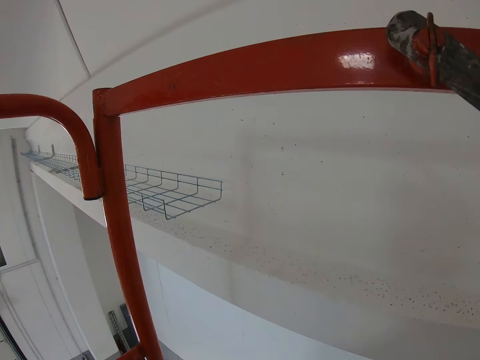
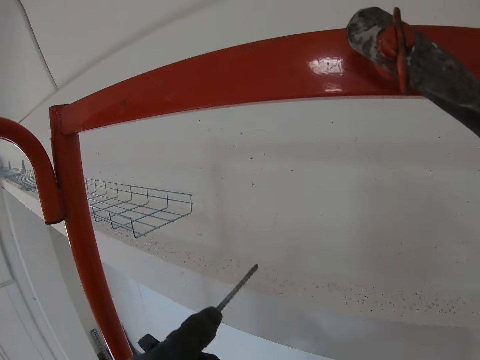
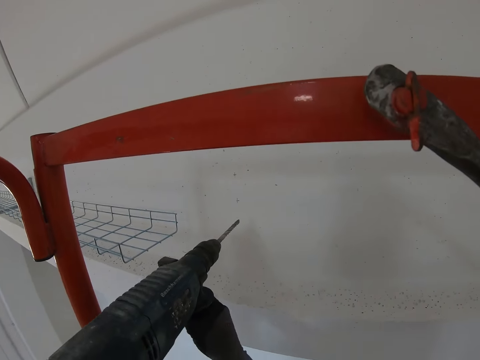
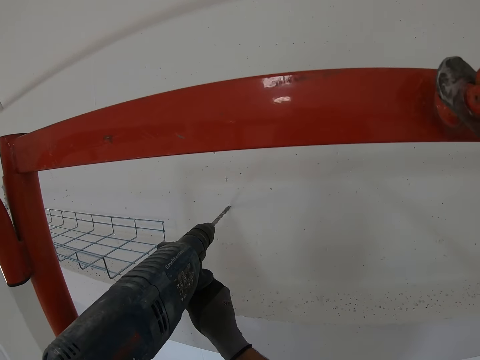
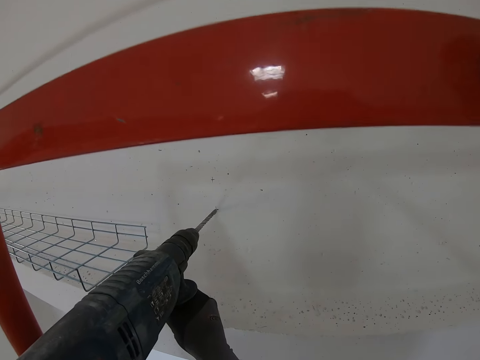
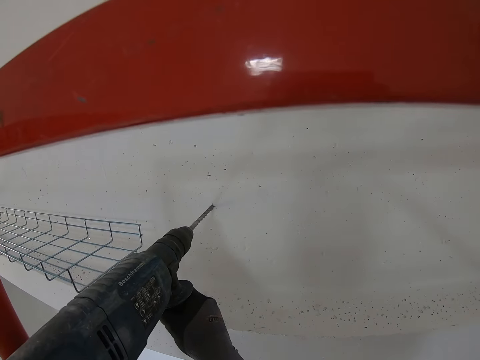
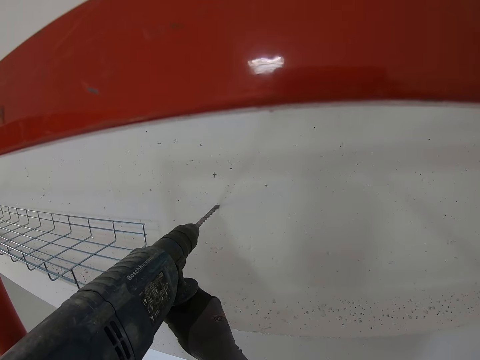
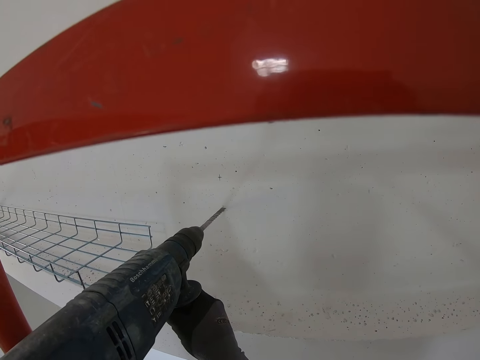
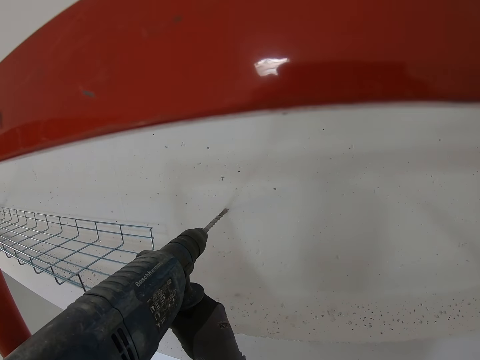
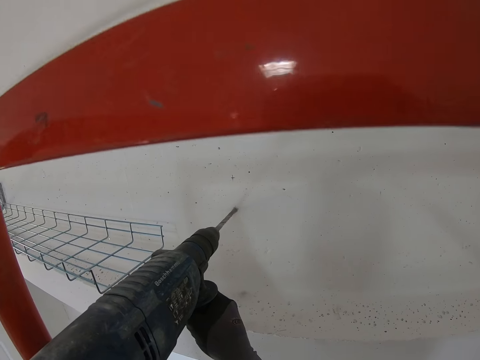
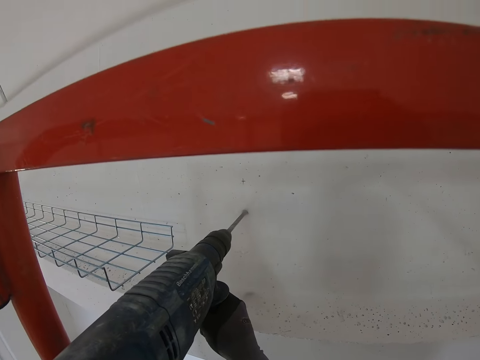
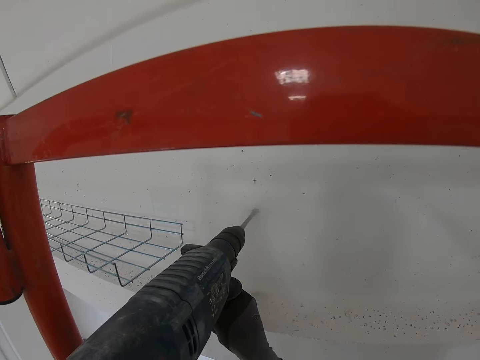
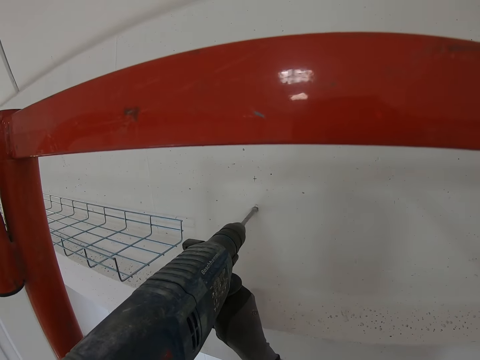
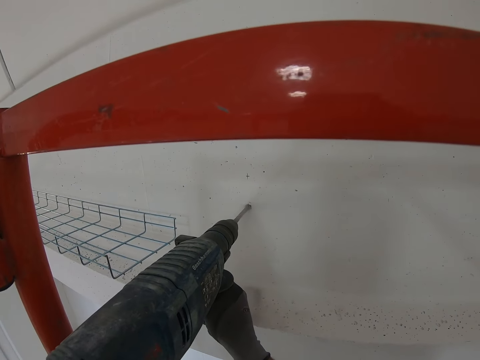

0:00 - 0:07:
The camera wearer makes holes on the white wall using a hand drill.

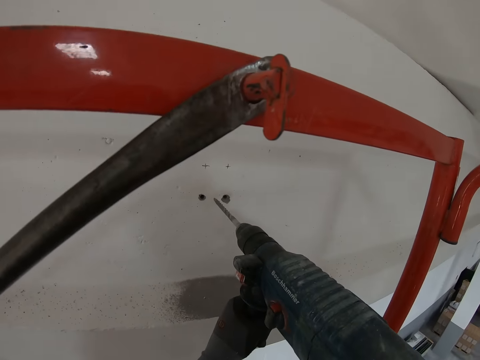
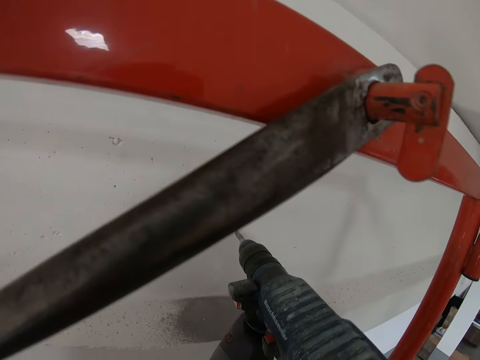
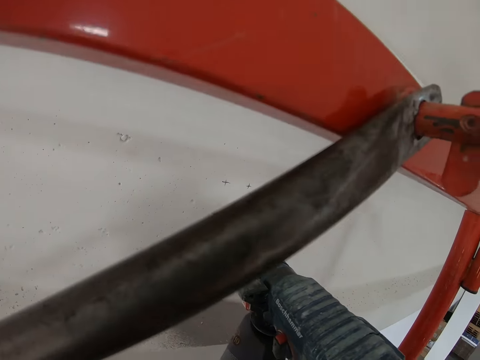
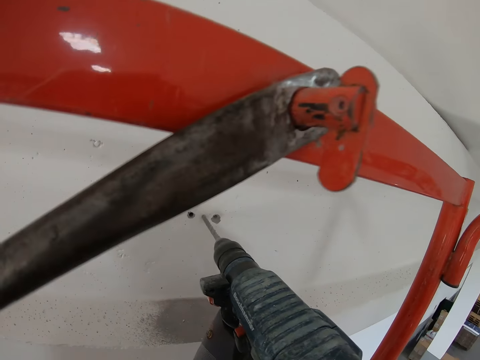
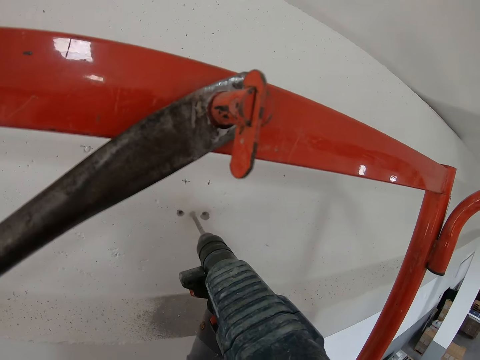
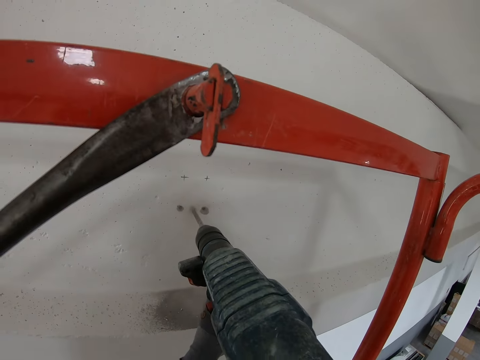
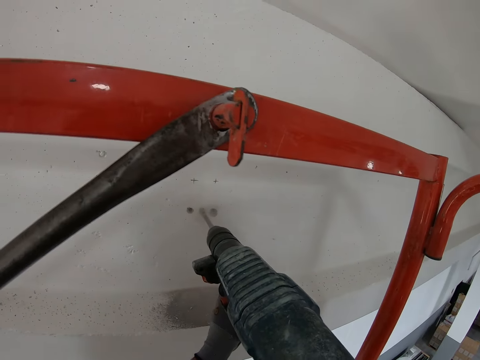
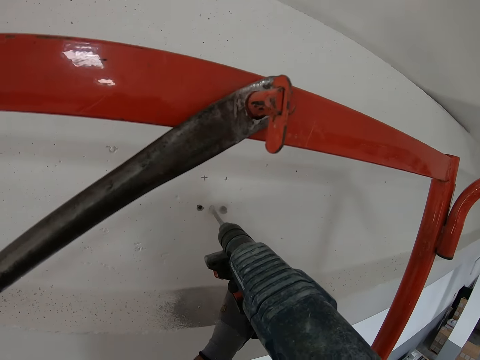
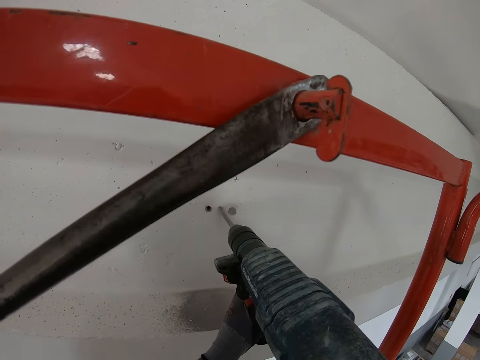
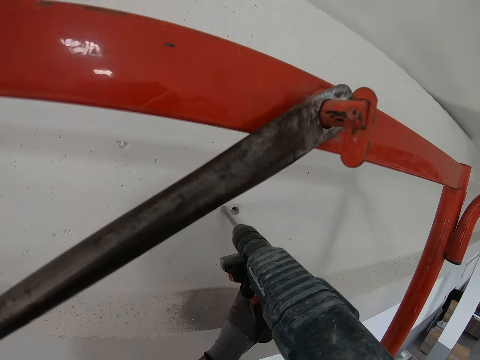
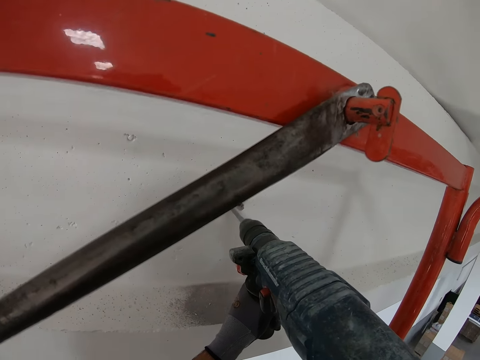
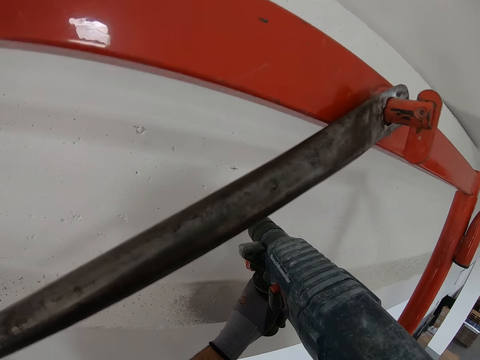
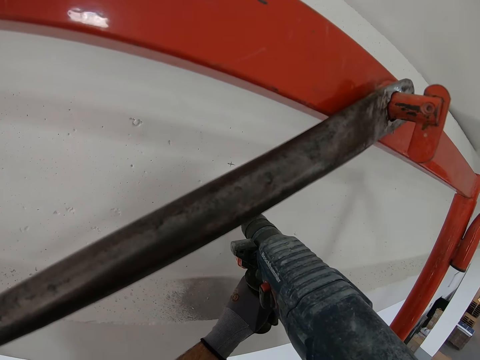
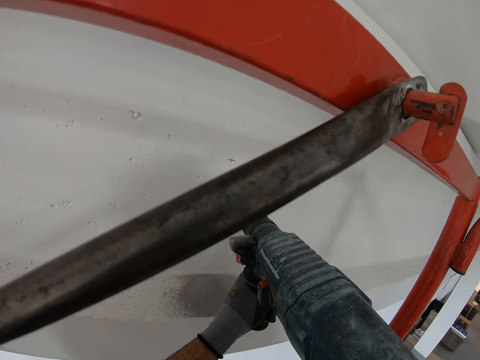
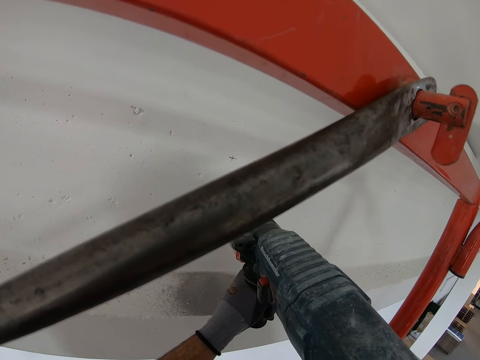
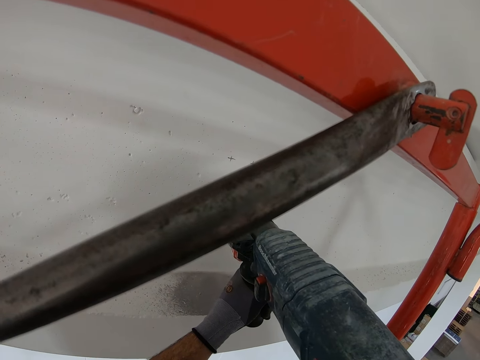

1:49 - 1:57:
The camera wearer makes holes on the white wall using a hand drill.

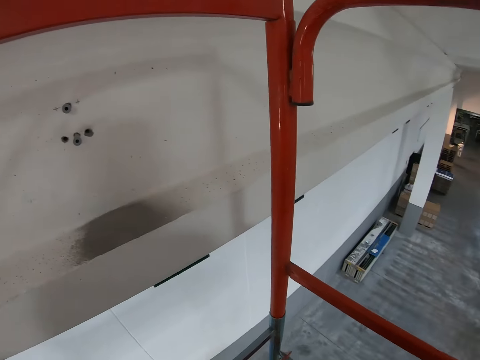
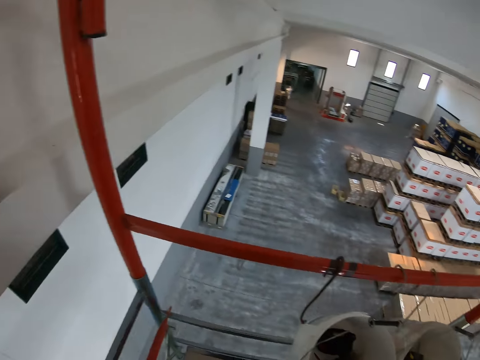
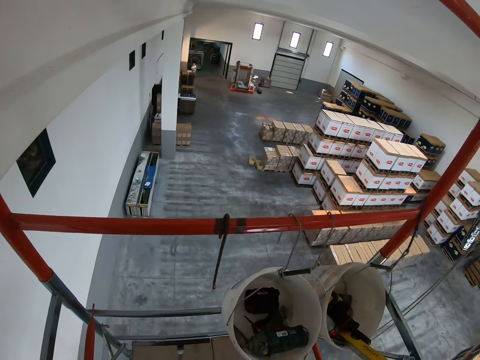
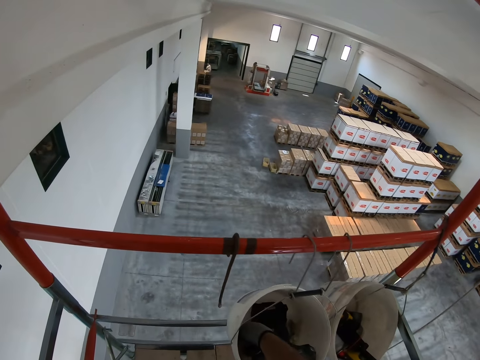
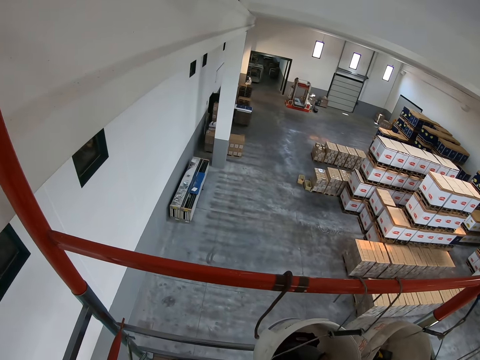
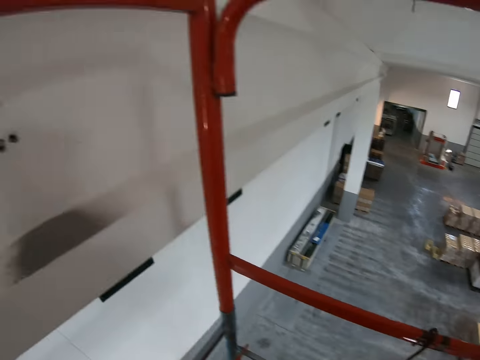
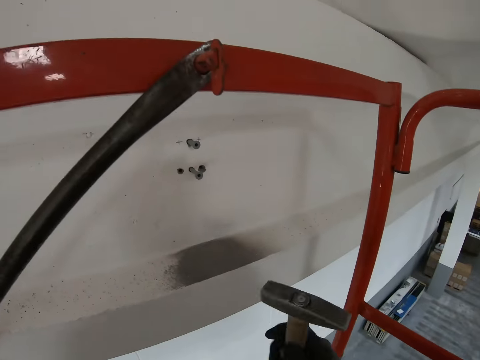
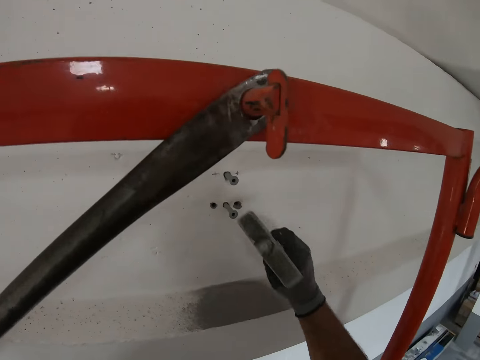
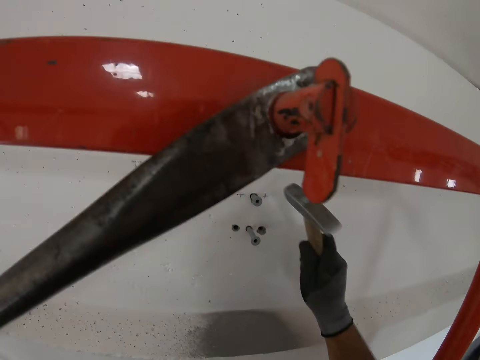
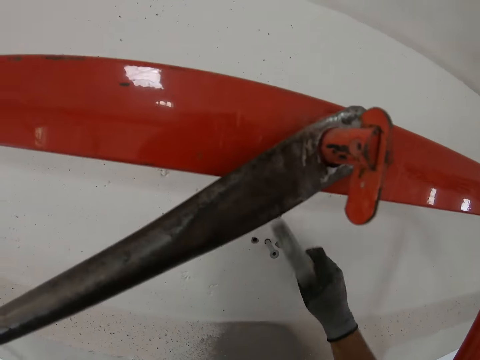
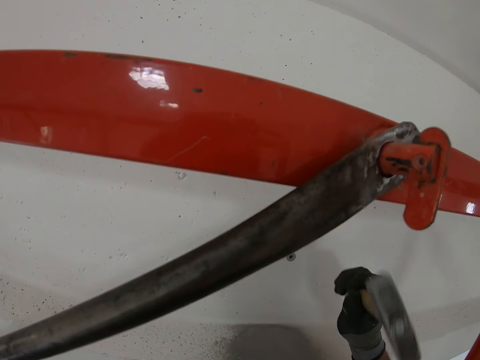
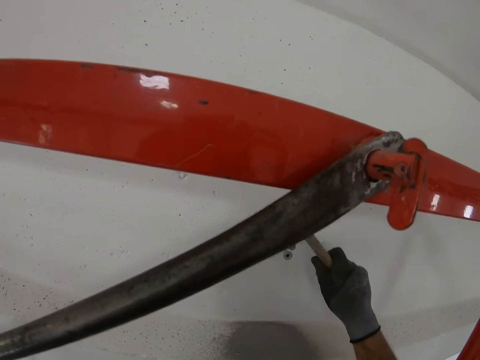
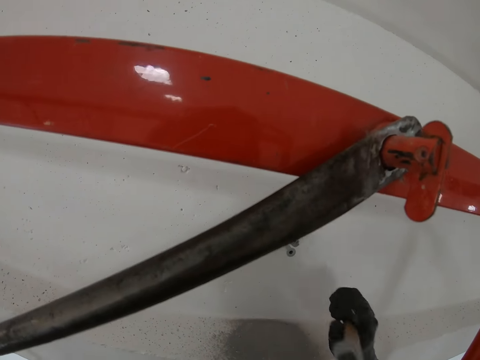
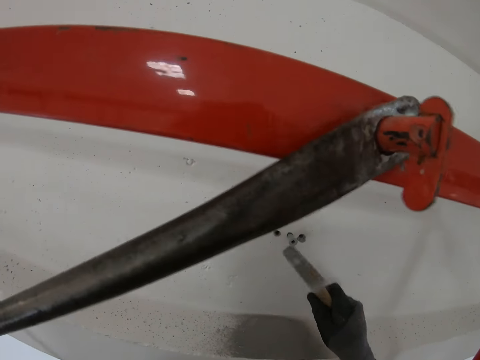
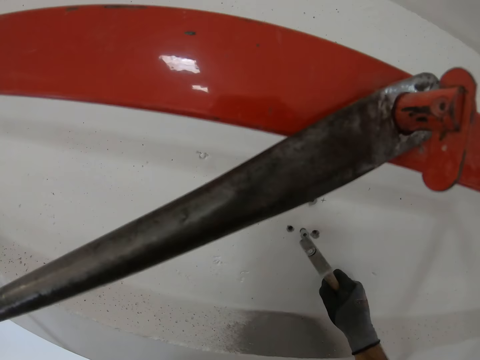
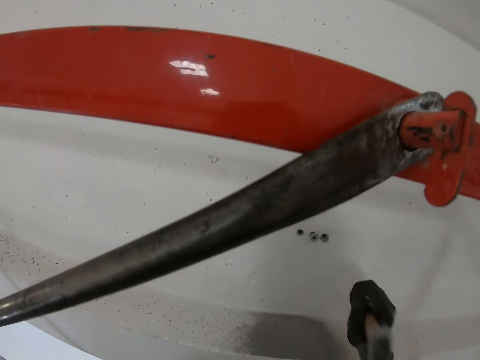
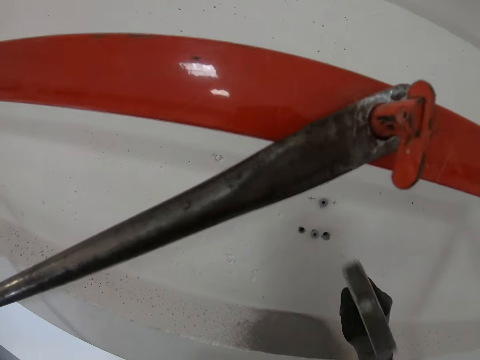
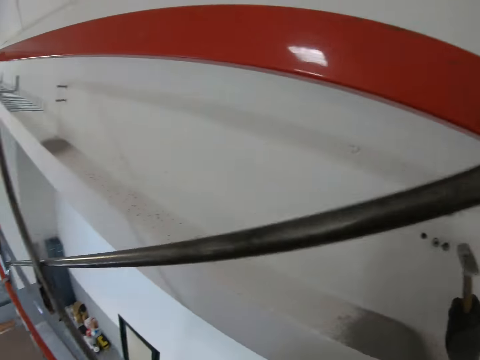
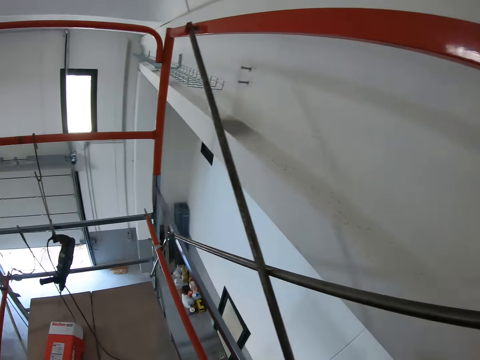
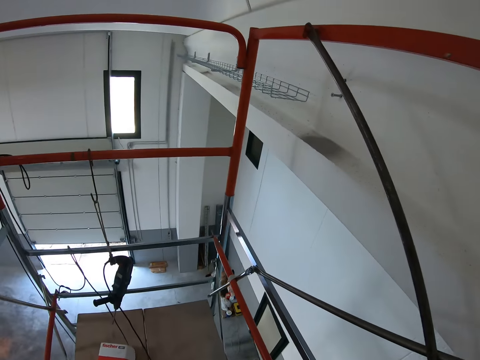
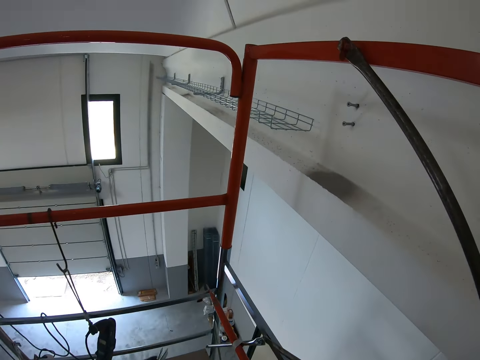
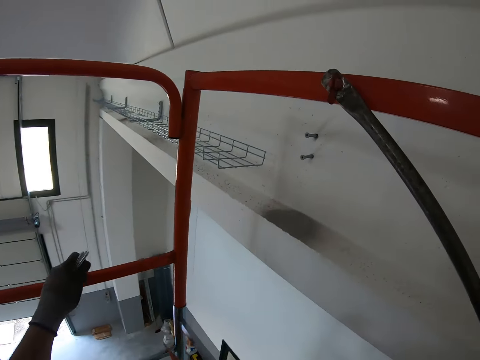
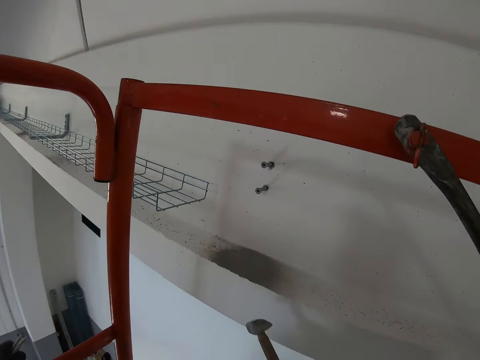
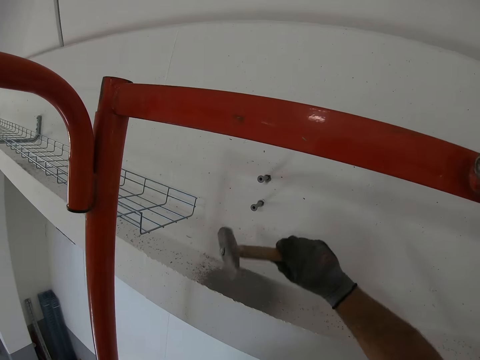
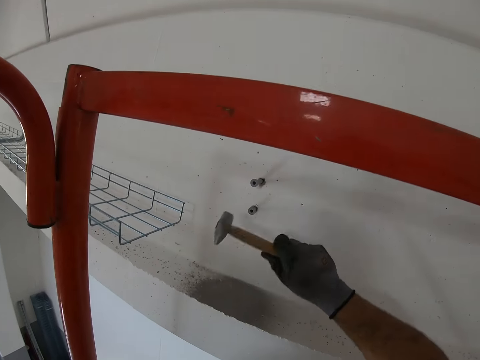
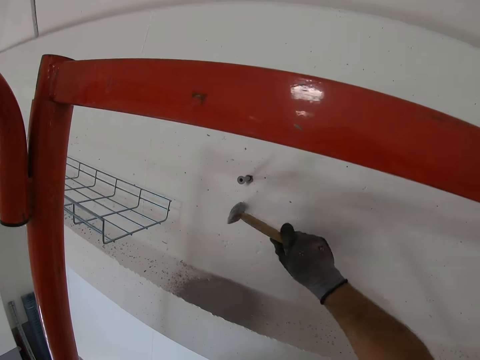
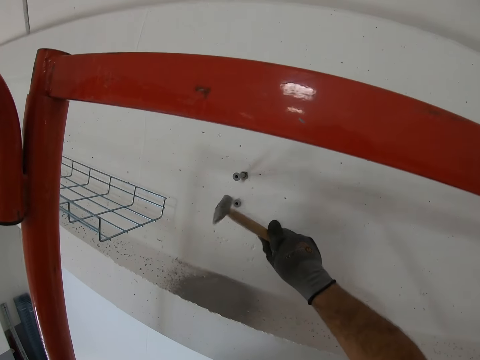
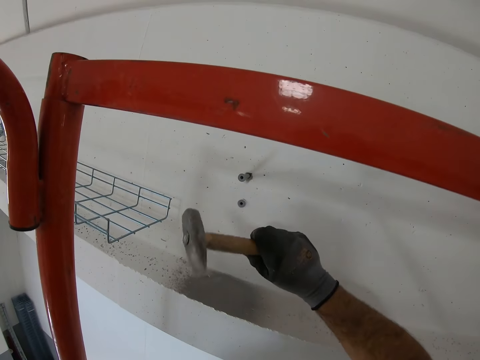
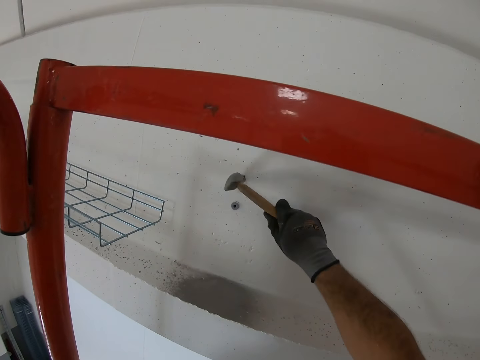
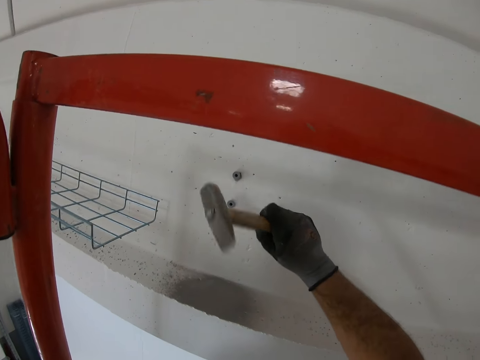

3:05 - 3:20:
The camera wearer picks up the hammer from the tin. They drive the screwdrivers or ring nail on the wall using the hammer.
